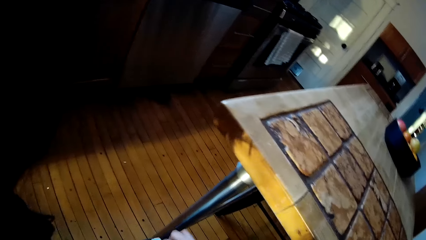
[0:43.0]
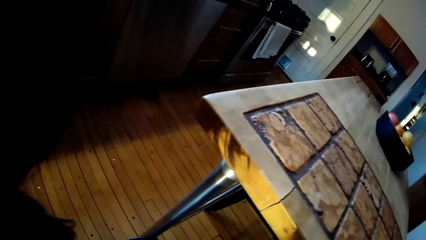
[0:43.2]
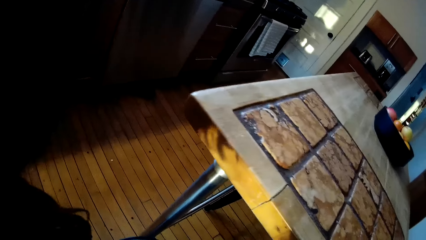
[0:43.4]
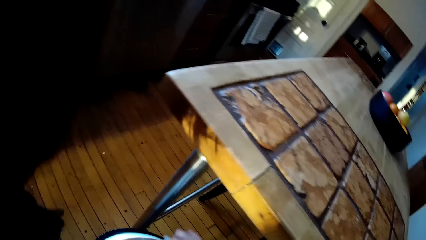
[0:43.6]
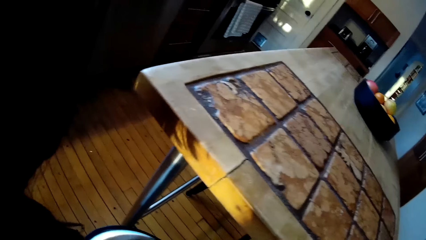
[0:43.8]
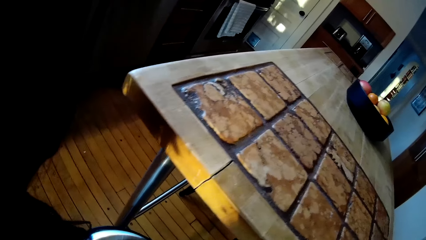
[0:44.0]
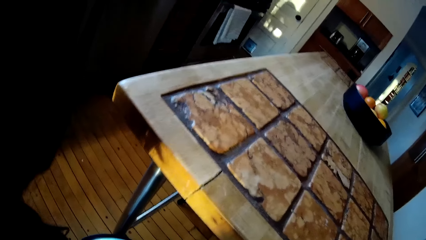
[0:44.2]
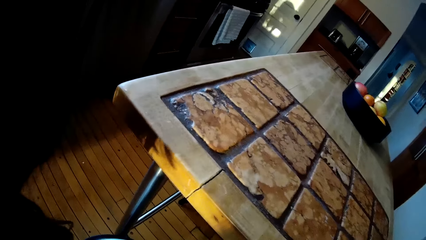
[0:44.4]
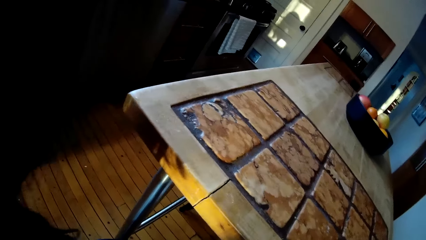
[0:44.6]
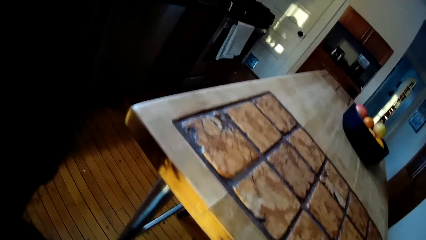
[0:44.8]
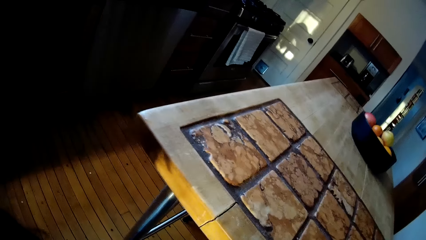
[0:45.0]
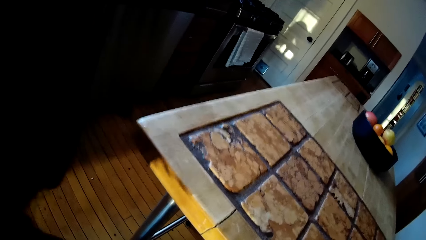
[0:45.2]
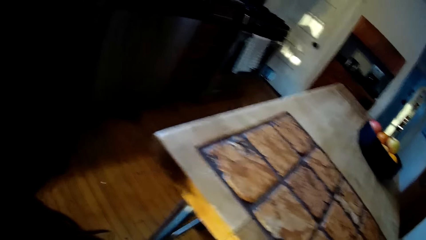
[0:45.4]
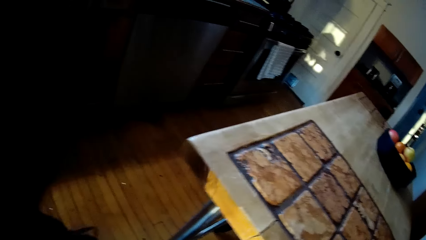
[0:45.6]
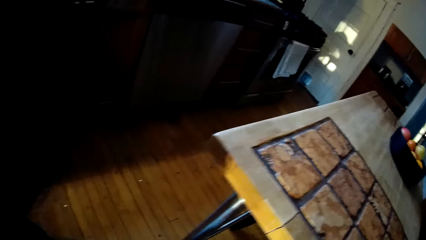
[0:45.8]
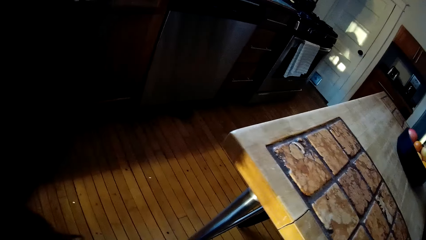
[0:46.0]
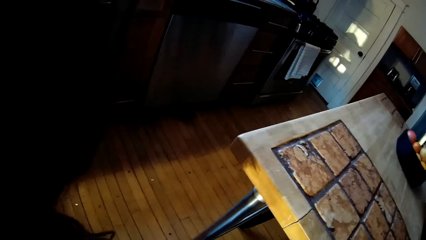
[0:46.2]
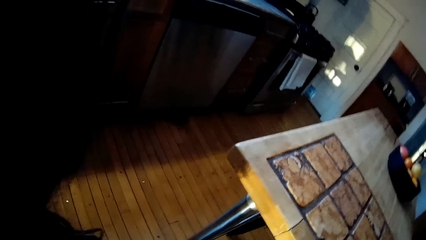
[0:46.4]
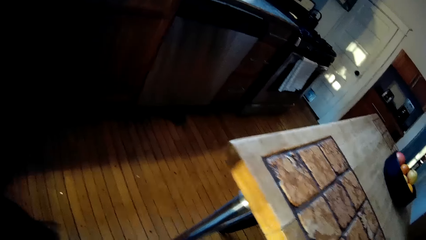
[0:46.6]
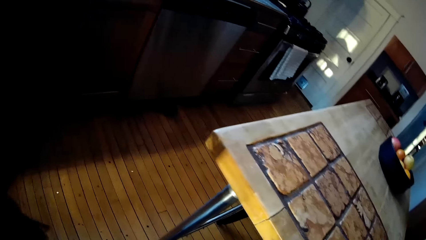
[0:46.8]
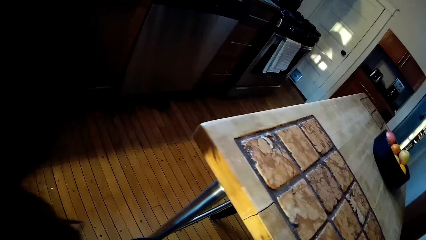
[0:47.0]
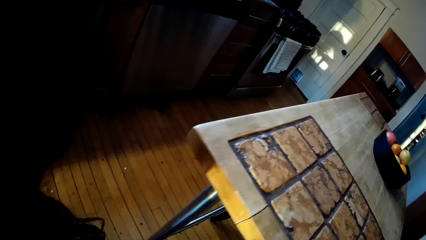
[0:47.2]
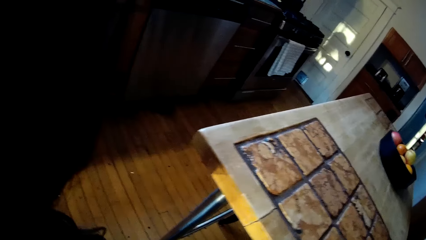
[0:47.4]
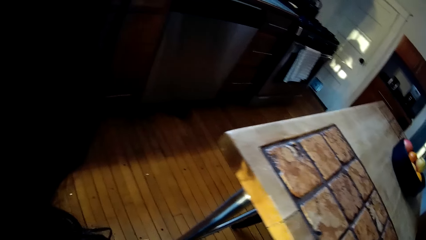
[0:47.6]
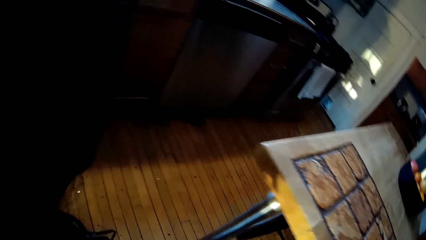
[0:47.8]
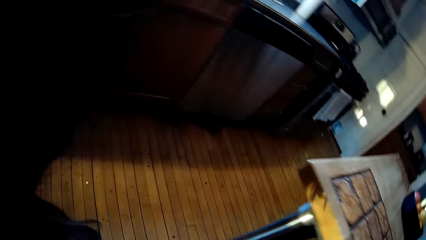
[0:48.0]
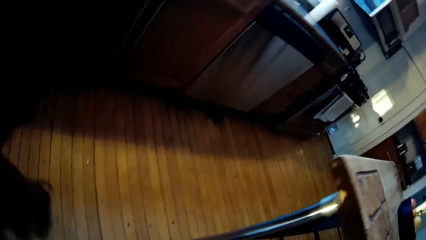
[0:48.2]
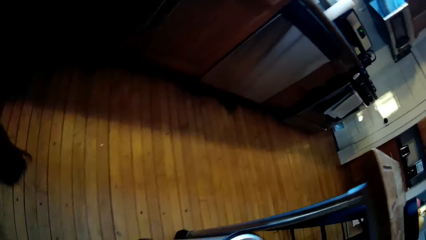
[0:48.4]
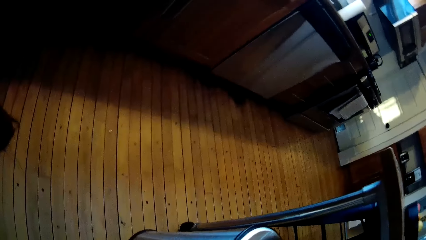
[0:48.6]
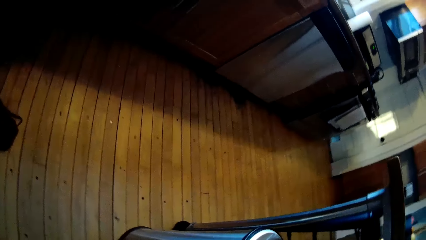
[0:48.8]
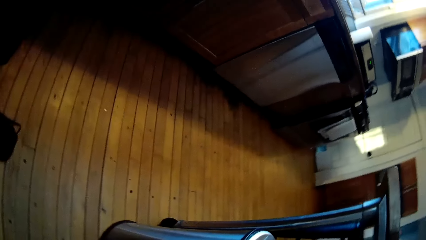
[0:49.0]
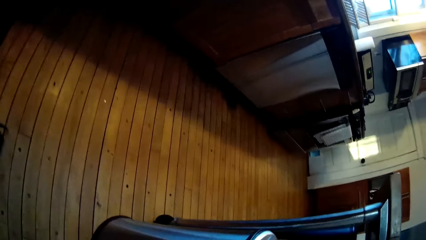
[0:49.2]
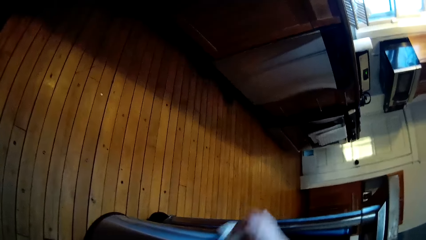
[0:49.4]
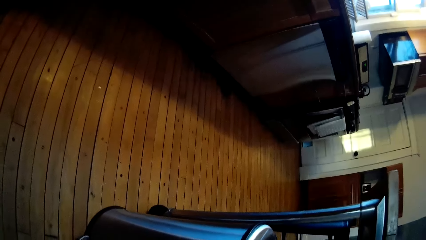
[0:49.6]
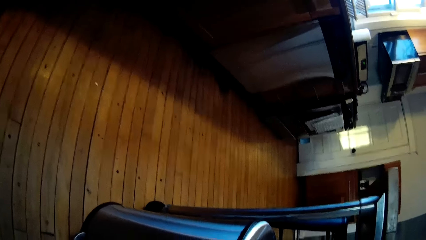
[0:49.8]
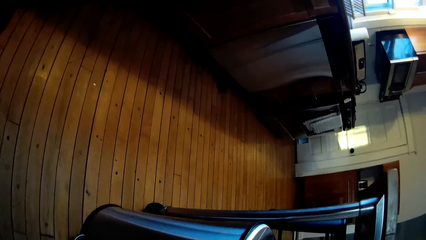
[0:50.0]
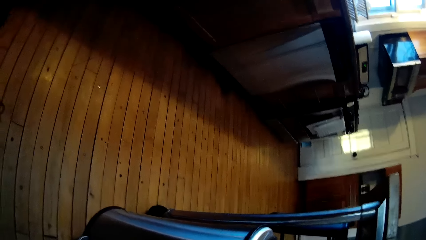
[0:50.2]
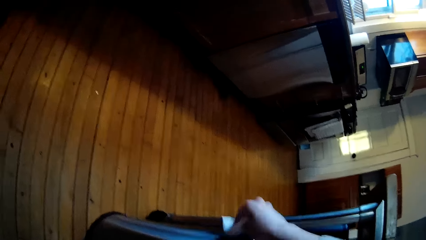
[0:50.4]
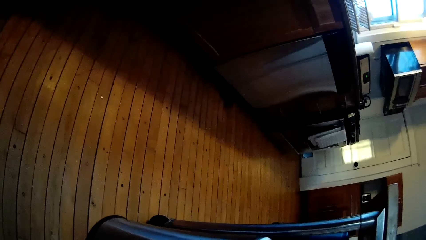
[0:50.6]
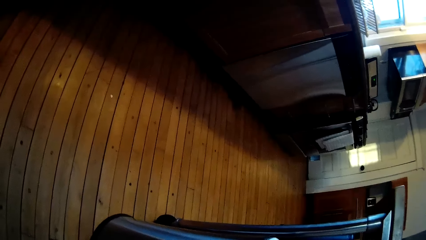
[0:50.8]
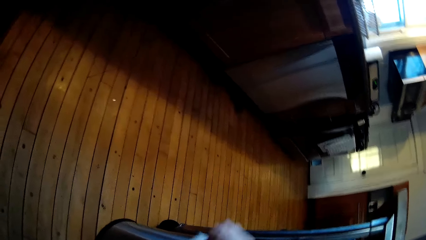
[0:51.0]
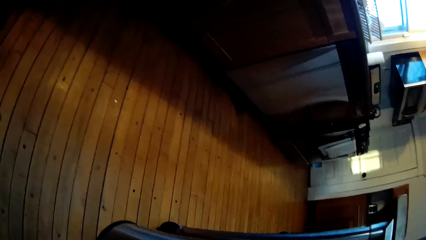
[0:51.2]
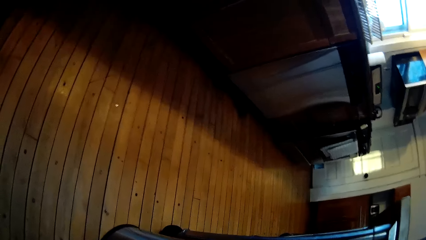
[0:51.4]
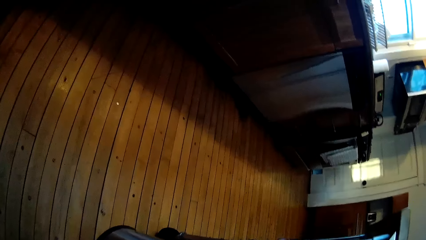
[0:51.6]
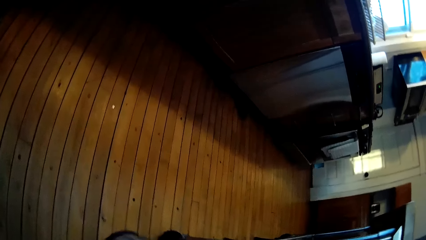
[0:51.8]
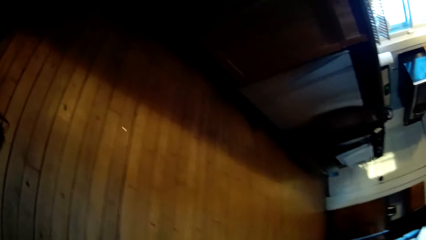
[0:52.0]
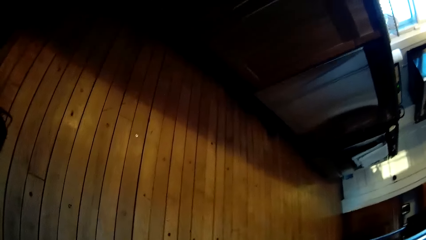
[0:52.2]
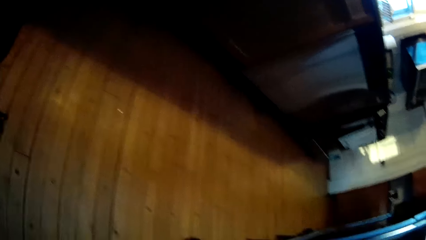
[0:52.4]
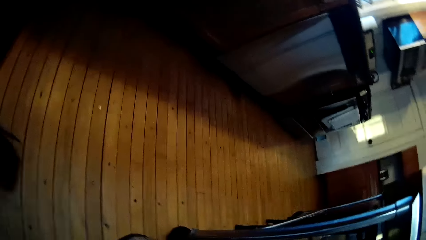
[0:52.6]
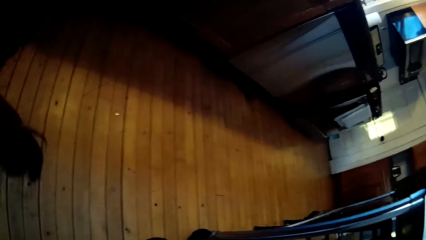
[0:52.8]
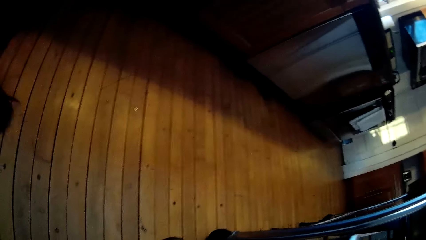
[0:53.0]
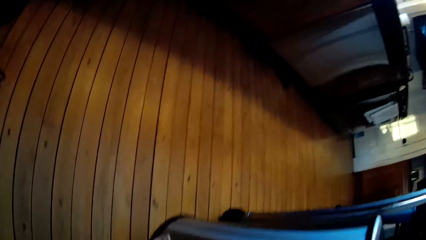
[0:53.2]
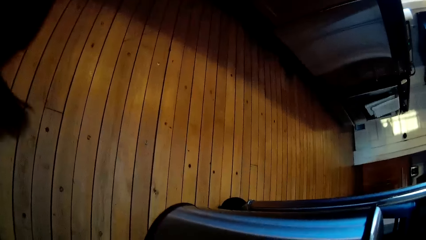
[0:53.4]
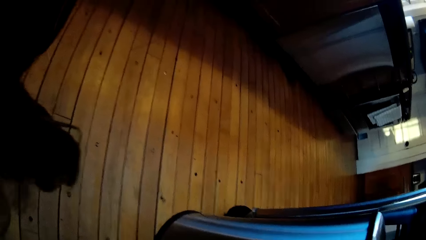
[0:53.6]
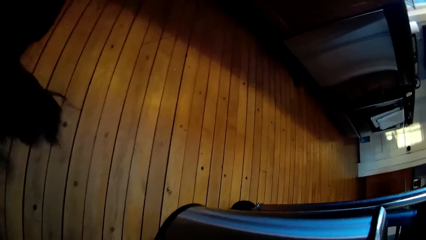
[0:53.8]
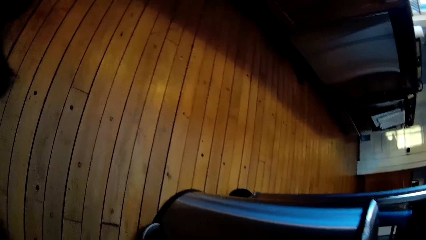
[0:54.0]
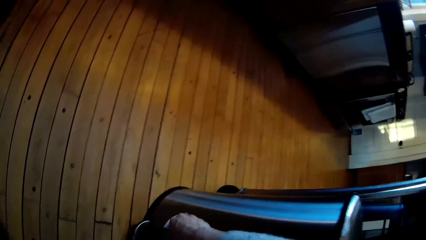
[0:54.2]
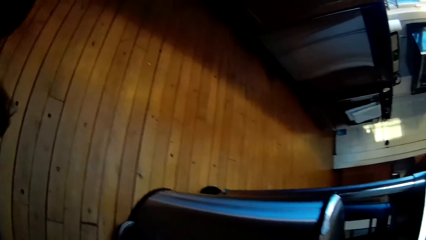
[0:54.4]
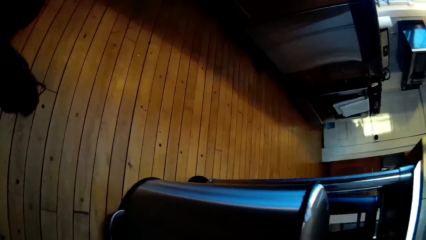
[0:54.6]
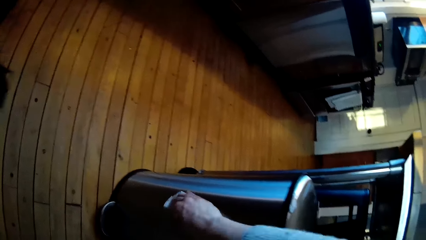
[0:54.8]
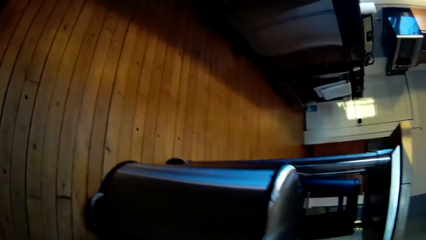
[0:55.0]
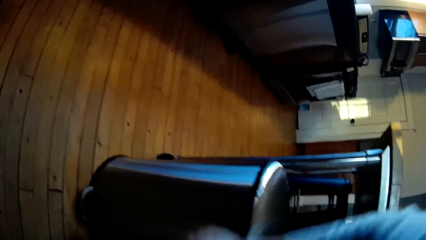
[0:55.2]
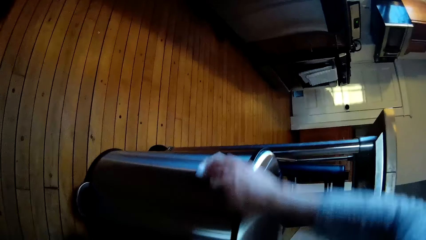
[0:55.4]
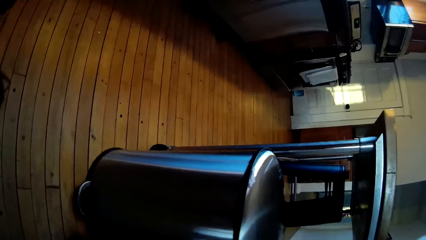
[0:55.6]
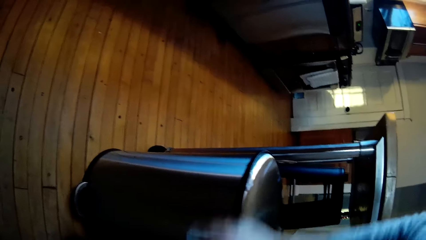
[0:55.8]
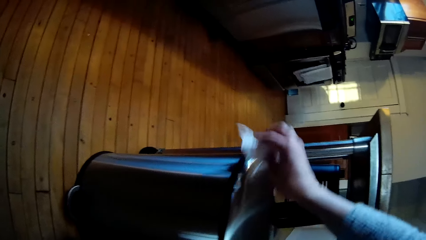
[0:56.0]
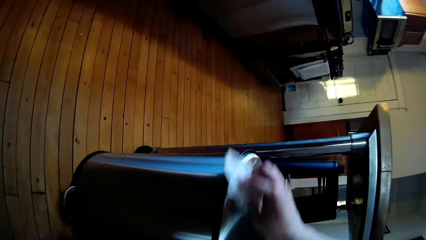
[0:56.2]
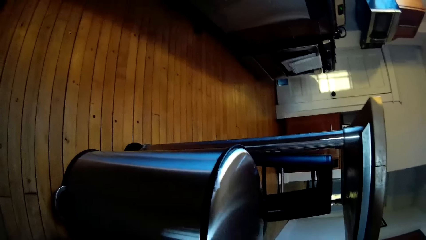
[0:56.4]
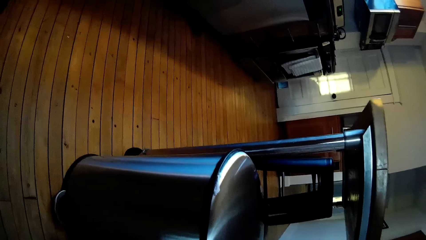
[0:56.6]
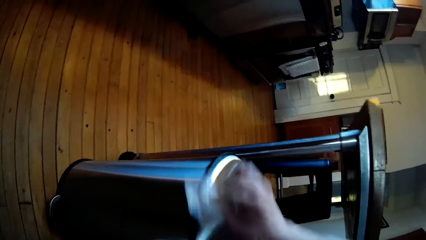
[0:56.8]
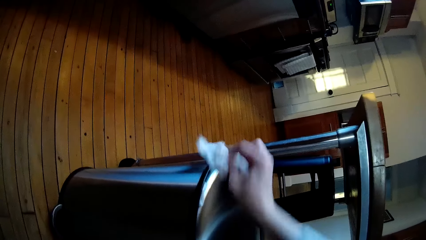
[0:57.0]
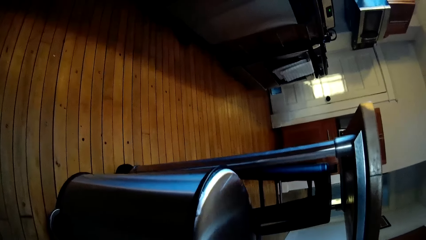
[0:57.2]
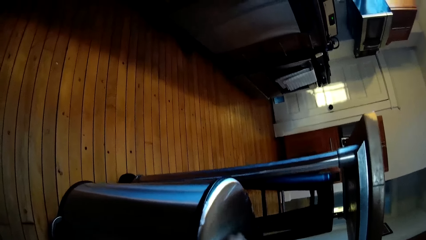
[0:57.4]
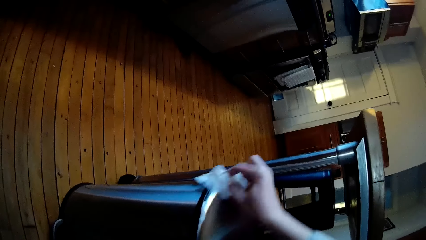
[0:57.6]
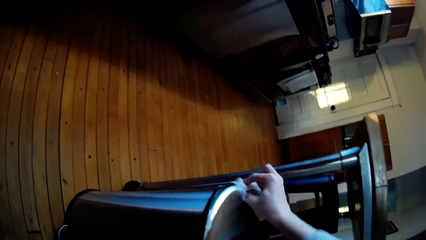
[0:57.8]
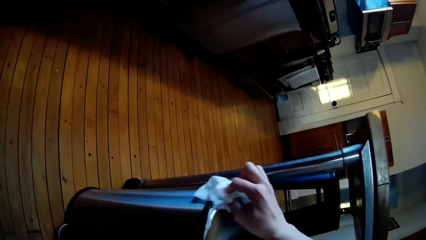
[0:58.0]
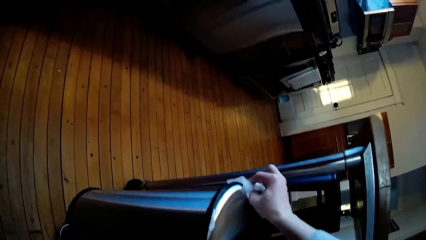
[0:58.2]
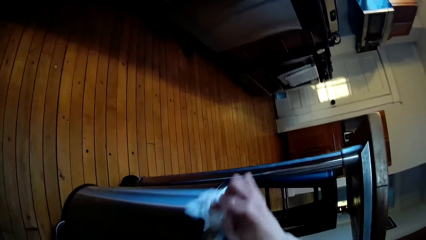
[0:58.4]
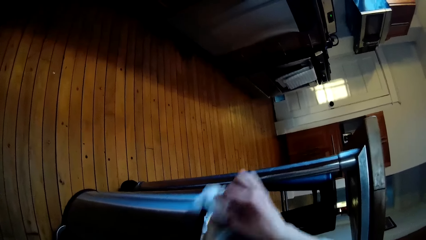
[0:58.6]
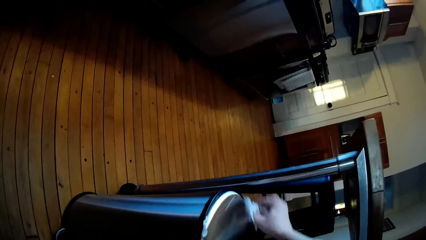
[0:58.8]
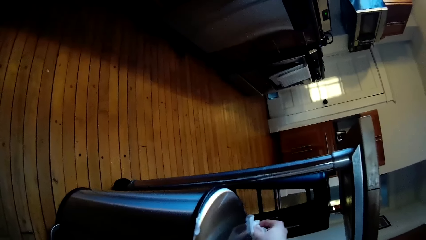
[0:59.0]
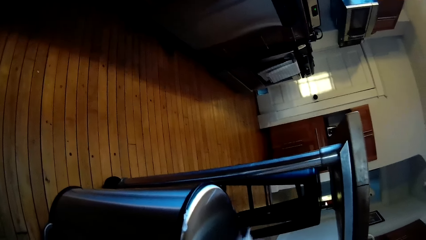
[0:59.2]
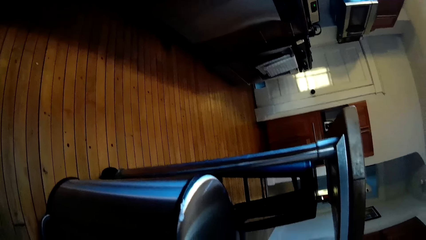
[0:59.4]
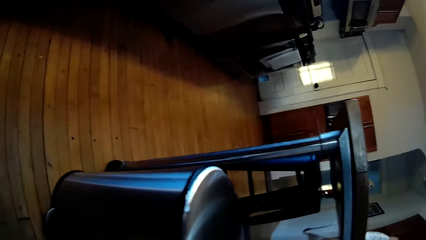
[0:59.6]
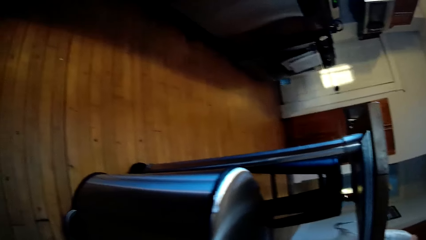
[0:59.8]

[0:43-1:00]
The camera wearer looks at a table. They converse with the man. They wipe a stool.
